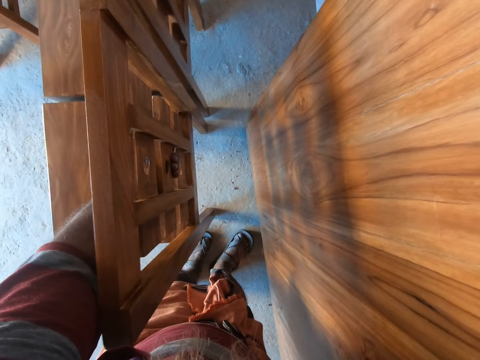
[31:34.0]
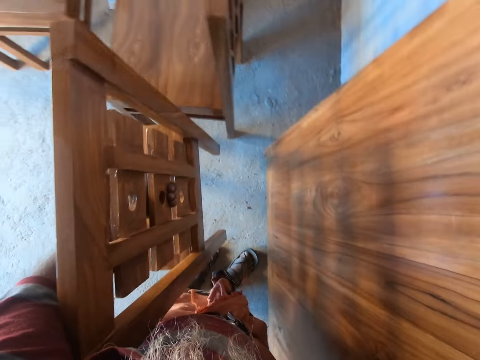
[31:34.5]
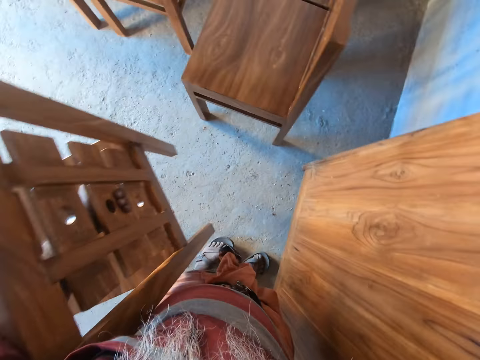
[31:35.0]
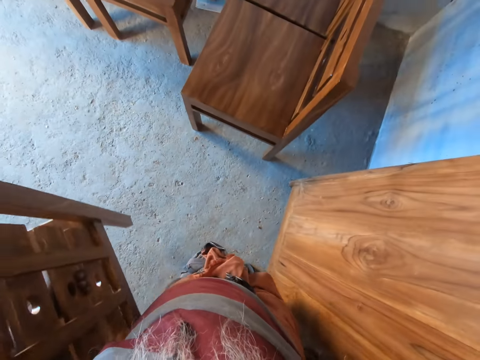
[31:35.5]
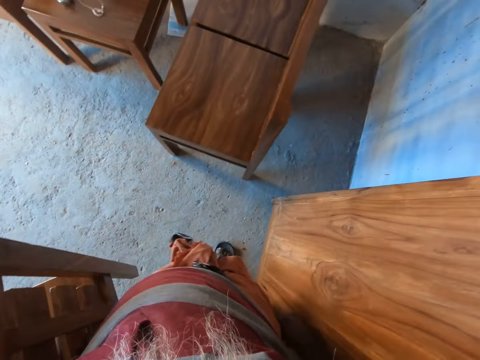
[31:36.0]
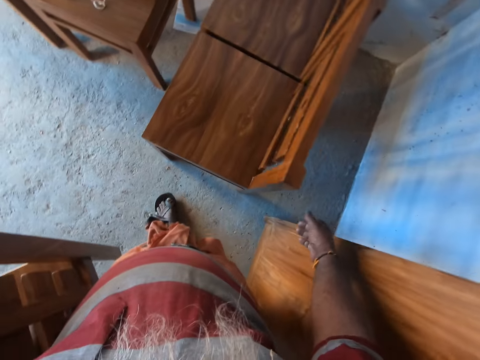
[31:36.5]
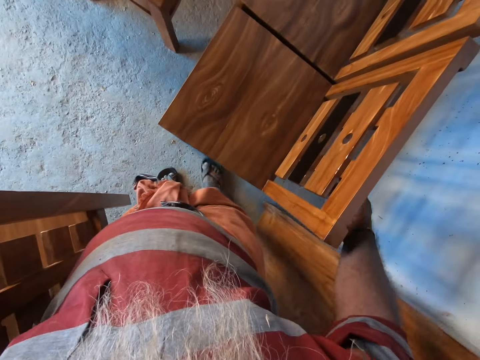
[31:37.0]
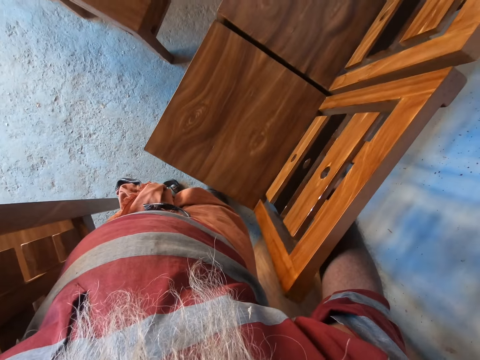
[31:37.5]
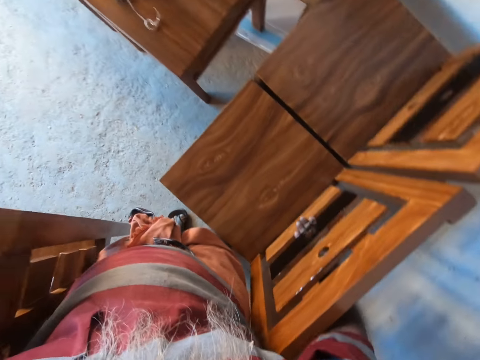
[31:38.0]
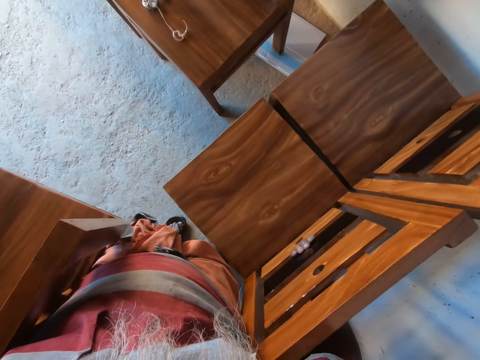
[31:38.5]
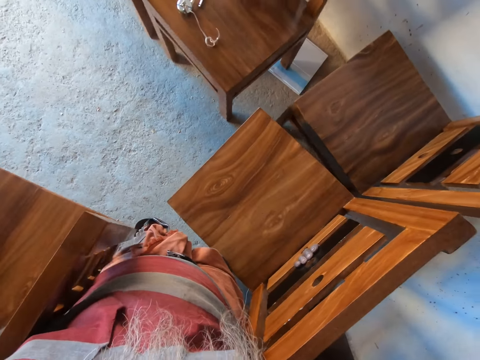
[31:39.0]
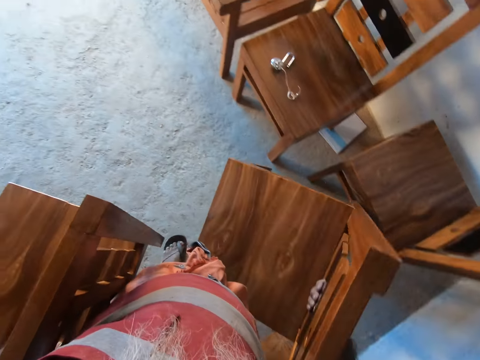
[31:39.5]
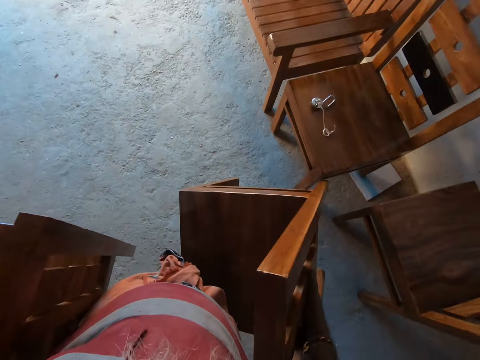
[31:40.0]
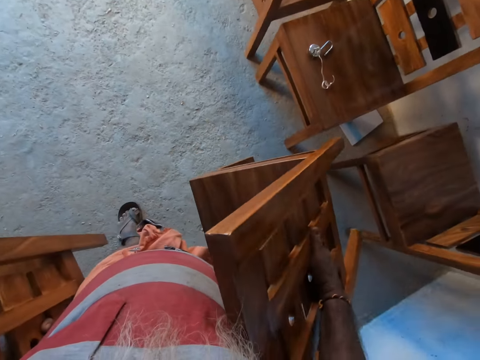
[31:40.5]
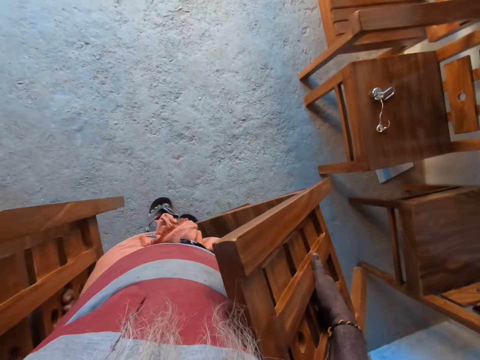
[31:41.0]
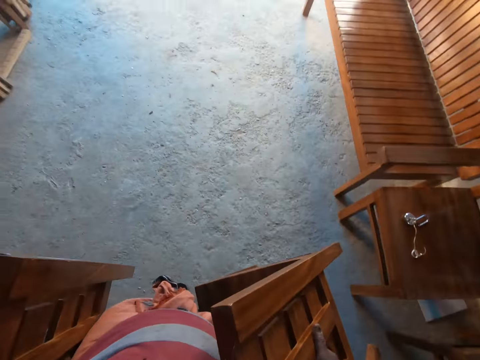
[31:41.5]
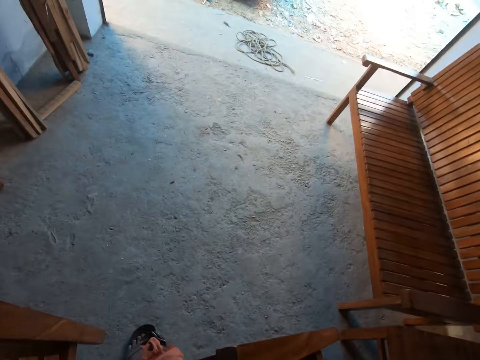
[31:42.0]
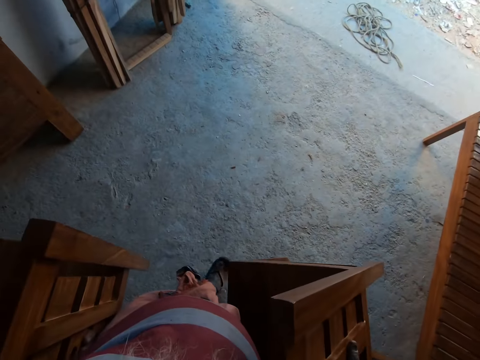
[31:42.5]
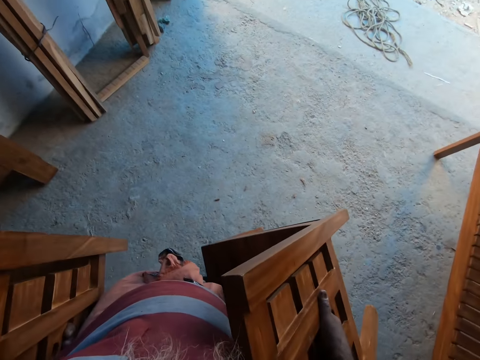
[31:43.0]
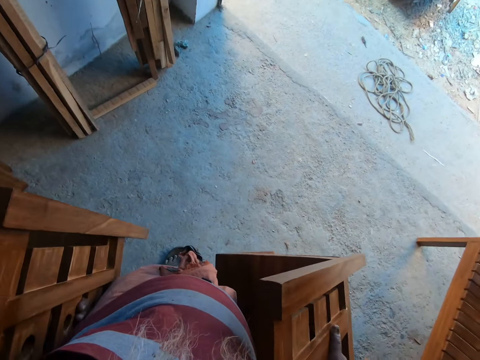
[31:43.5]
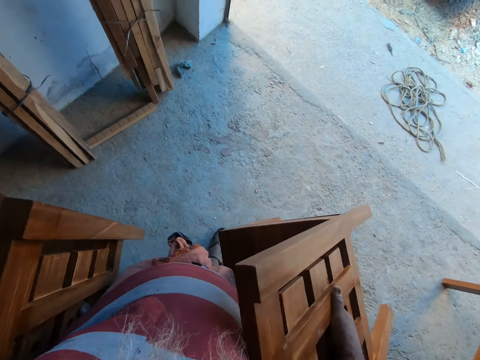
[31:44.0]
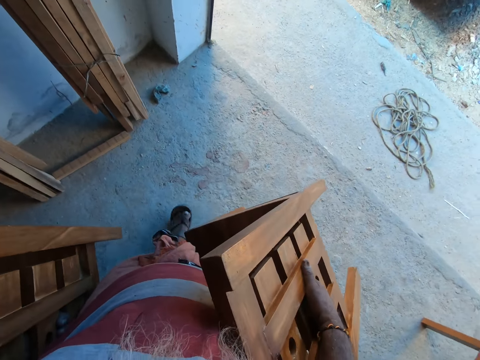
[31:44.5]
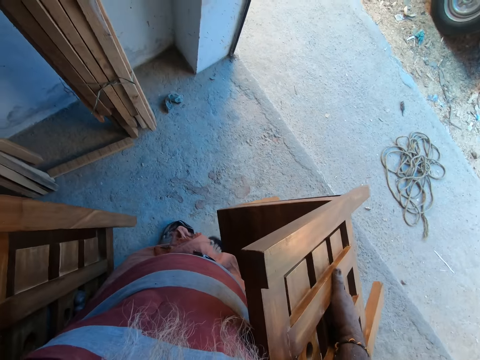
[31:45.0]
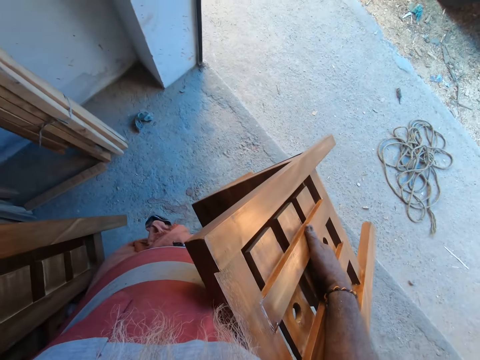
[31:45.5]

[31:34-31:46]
The camera wearer picks up a chair. He carries a chair with his right hand. He picks up a chair. He carries the chair. He walks.

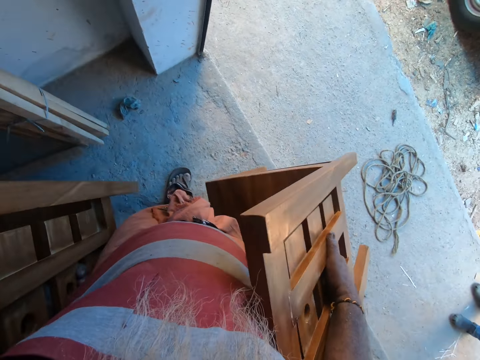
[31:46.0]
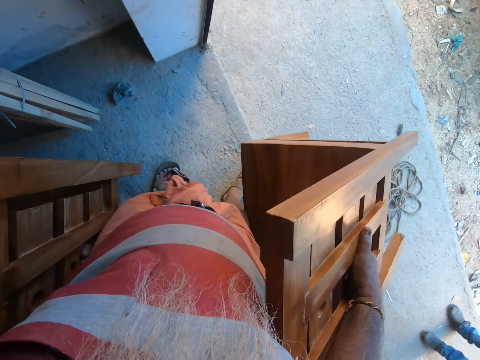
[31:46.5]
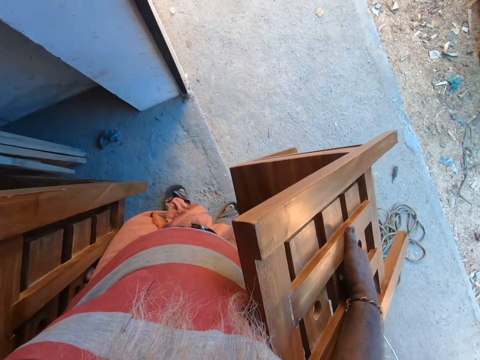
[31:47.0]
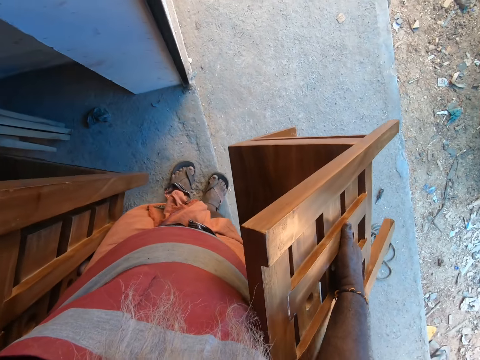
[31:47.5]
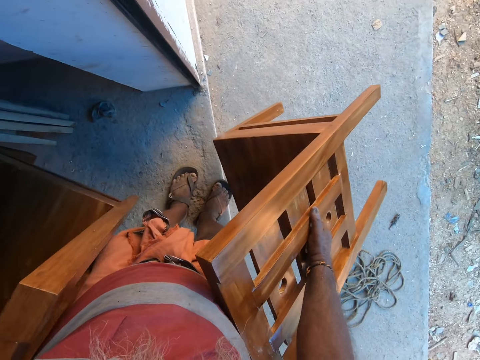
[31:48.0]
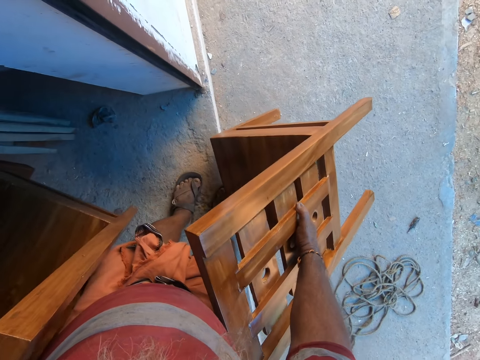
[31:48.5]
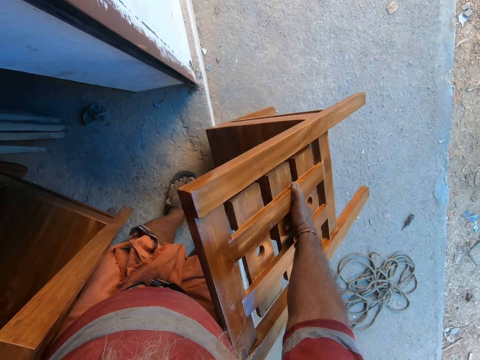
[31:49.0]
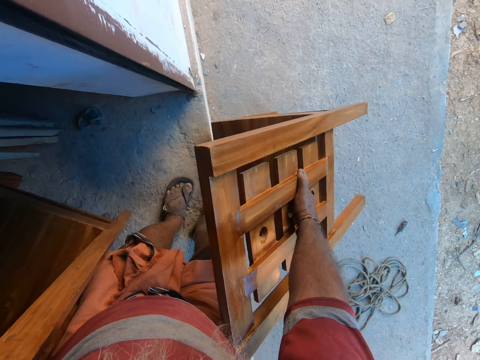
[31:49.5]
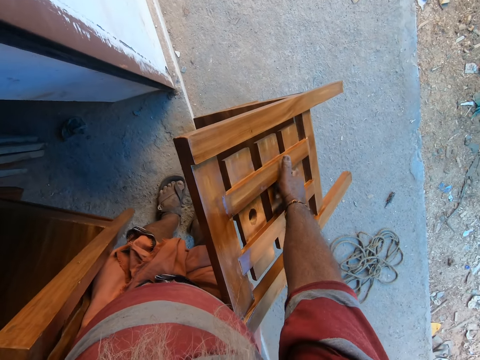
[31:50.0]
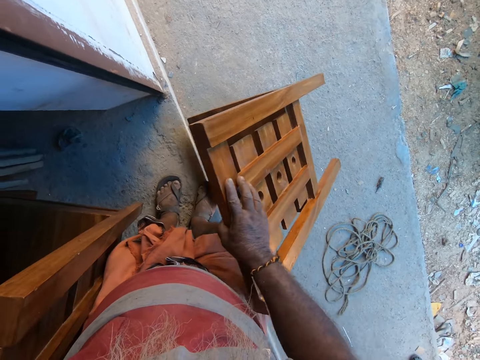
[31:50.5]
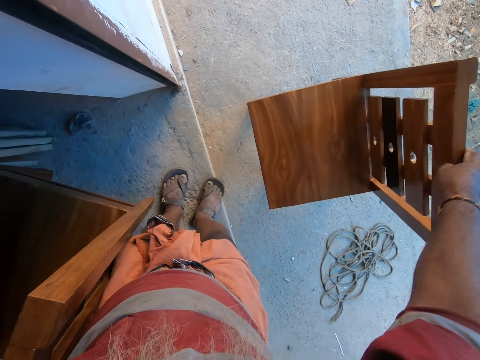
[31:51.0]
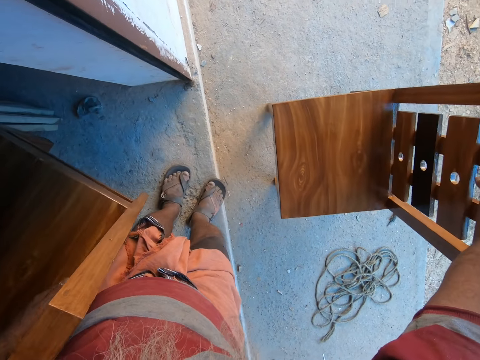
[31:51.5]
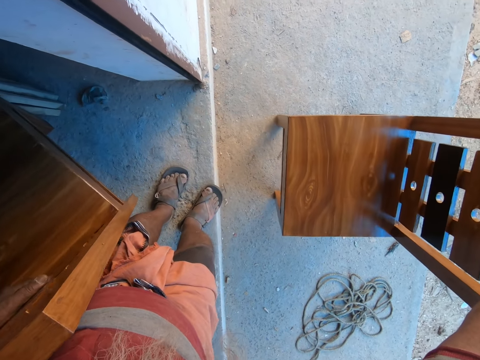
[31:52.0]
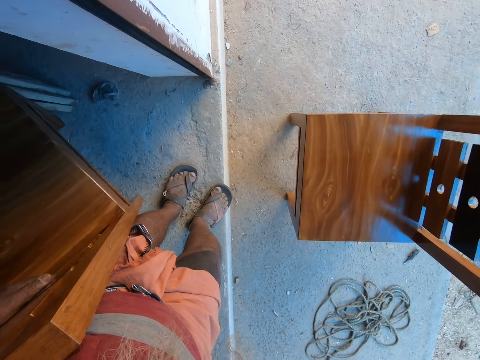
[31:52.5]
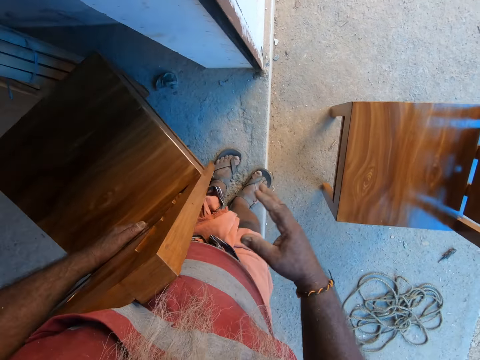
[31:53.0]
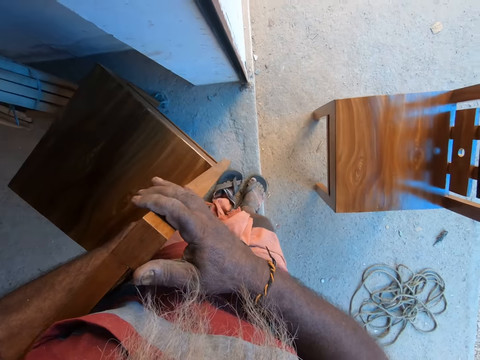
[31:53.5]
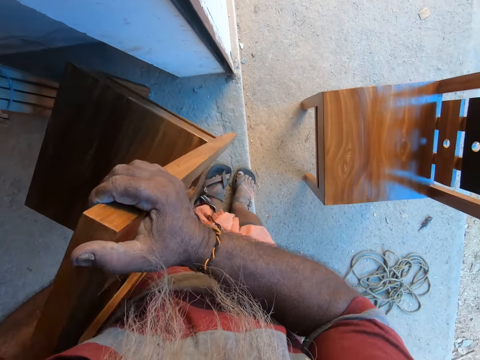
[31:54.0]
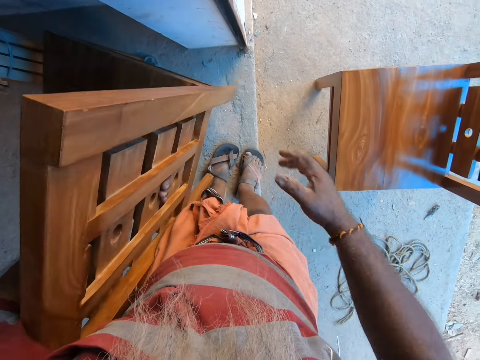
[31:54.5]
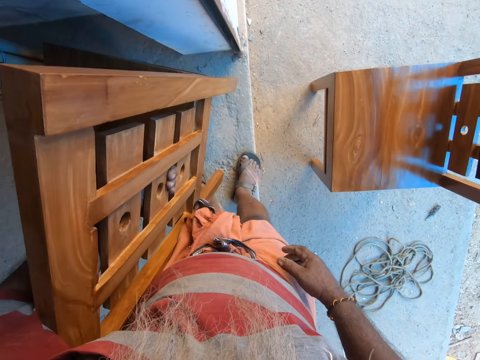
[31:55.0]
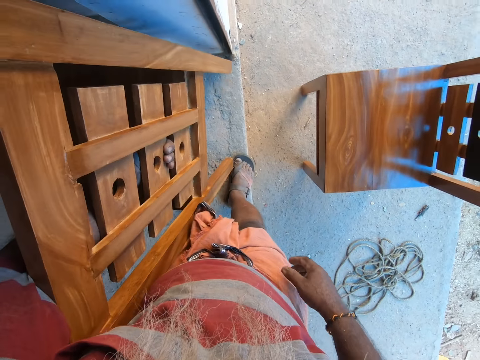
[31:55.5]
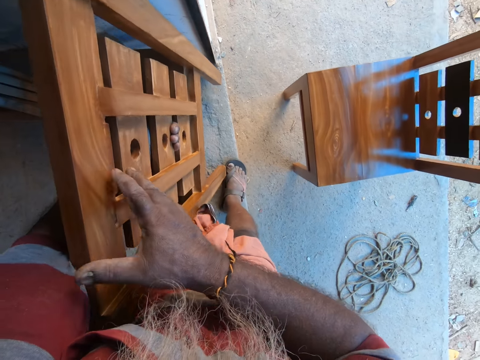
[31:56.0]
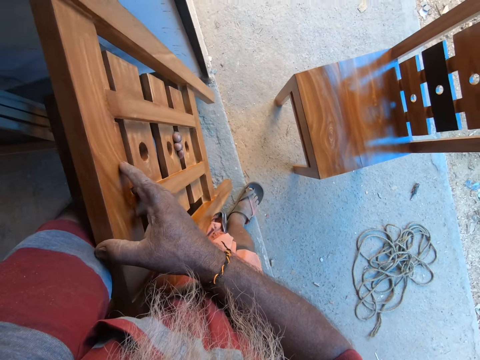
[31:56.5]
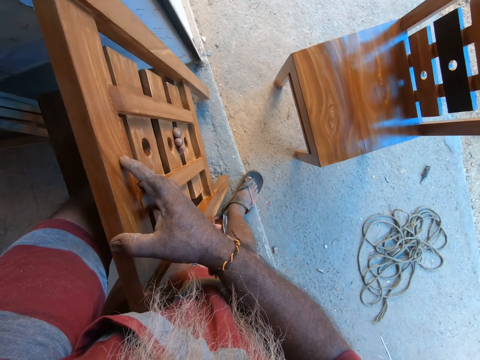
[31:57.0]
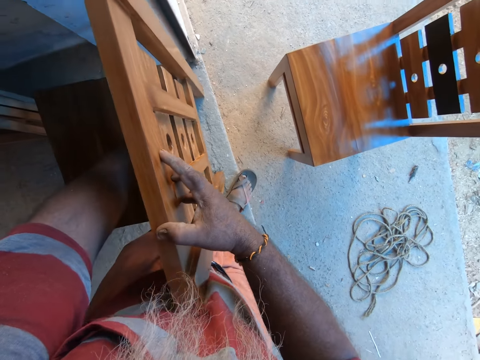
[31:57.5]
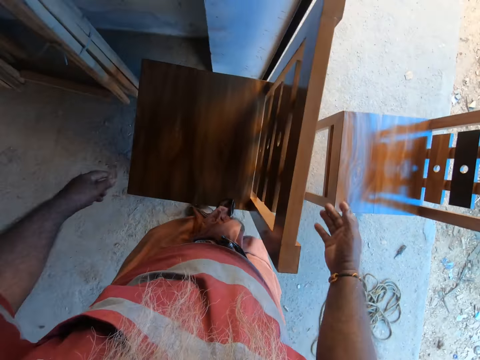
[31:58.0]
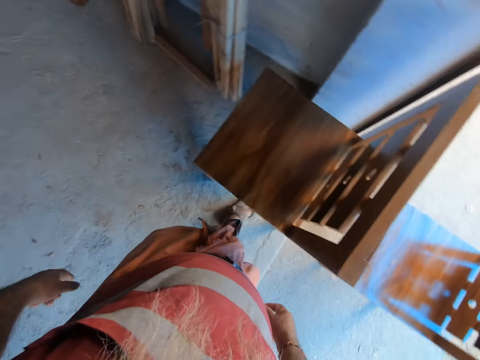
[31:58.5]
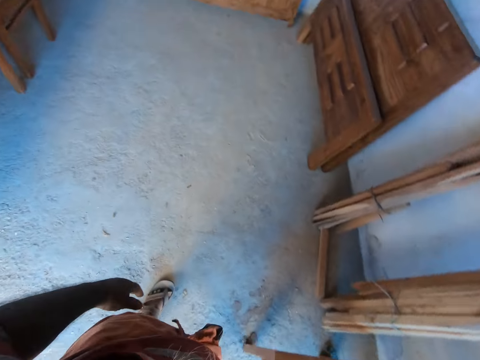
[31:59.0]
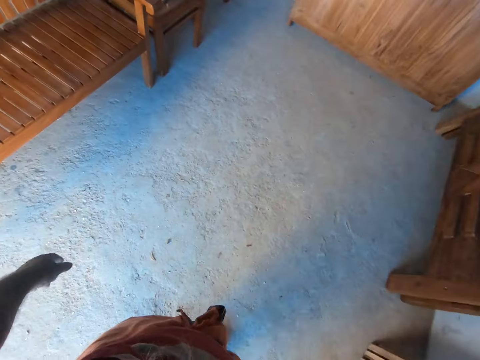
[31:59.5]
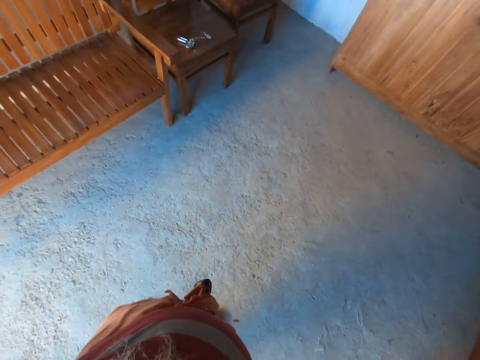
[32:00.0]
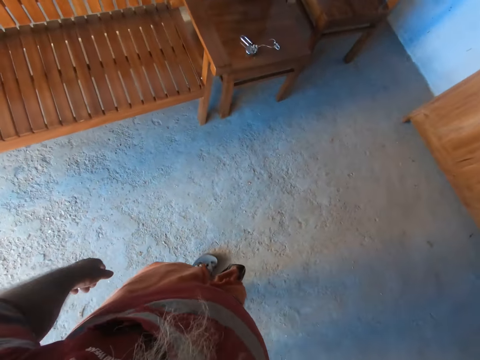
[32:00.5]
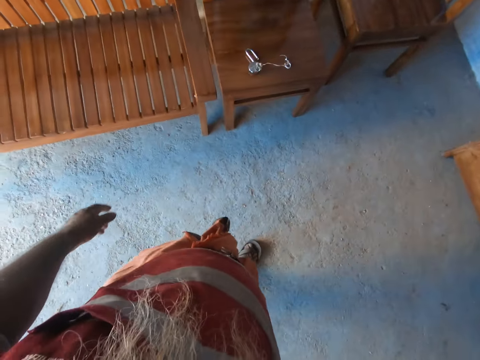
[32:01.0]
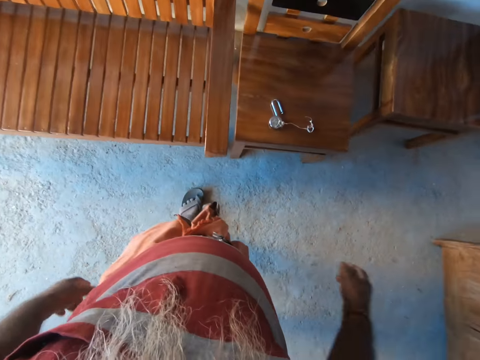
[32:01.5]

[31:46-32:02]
The camera wearer places the chair on the floor with his right hand. He holds the chair in his left hand with his right hand. He places the chair on the floor with his left hand. He places the chair on the floor with his hands. He walks towards a chair in the furniture store.
